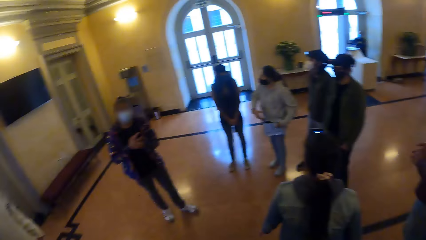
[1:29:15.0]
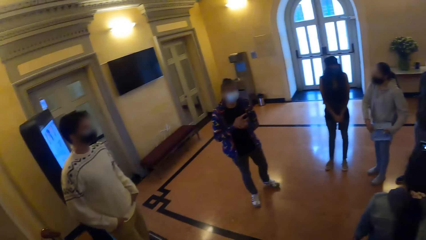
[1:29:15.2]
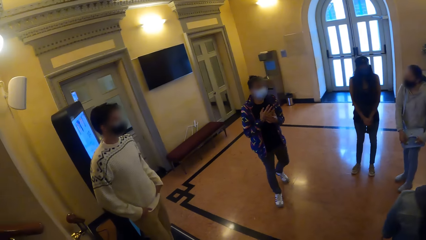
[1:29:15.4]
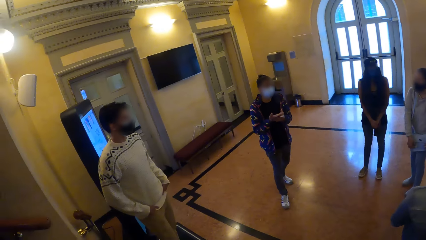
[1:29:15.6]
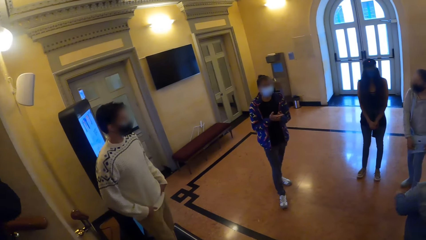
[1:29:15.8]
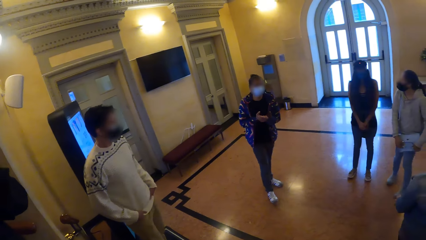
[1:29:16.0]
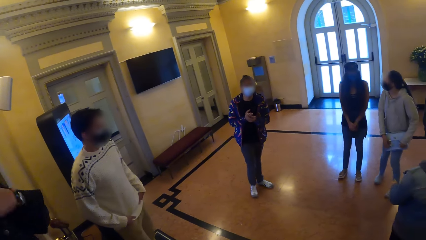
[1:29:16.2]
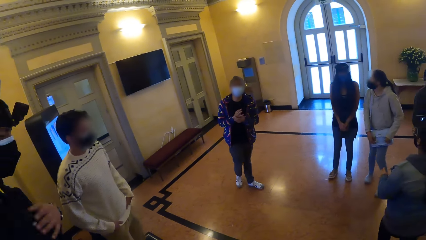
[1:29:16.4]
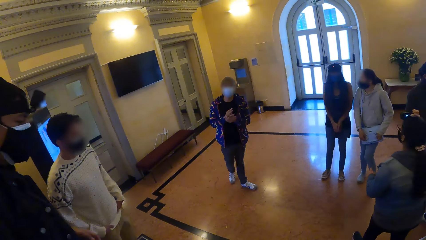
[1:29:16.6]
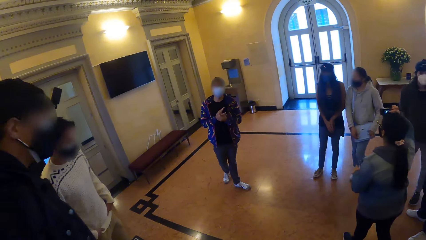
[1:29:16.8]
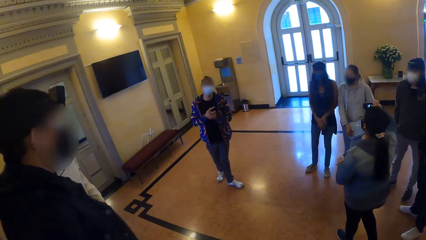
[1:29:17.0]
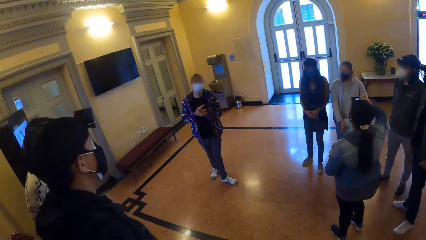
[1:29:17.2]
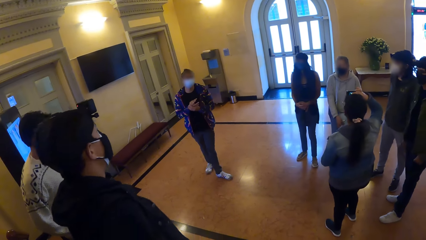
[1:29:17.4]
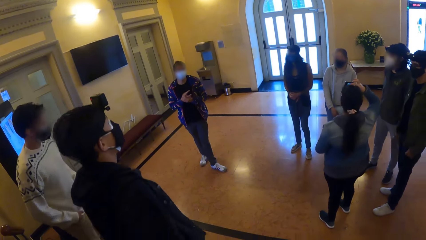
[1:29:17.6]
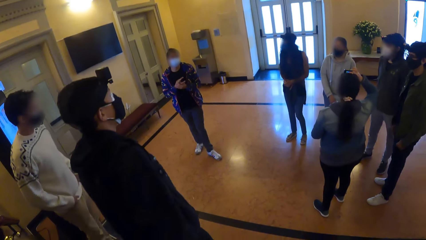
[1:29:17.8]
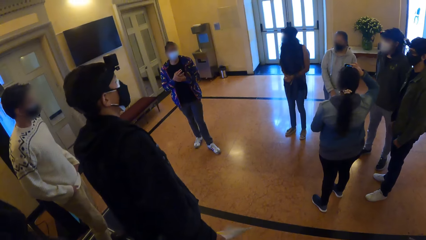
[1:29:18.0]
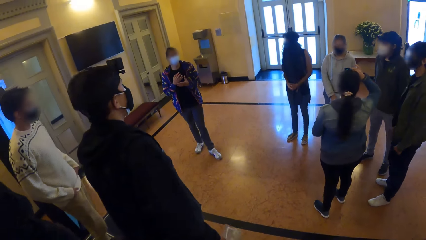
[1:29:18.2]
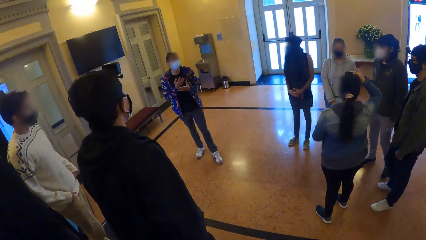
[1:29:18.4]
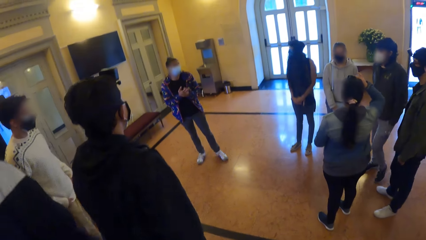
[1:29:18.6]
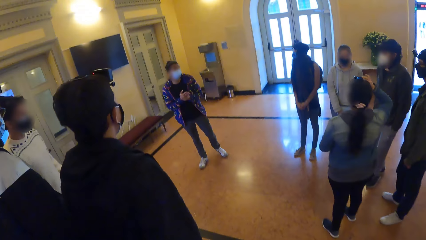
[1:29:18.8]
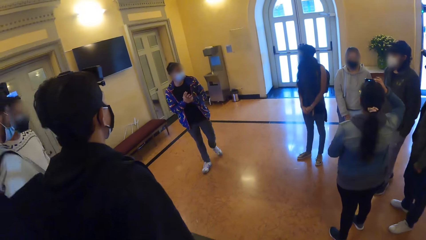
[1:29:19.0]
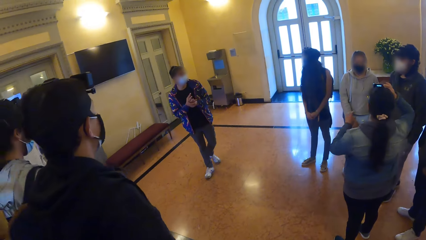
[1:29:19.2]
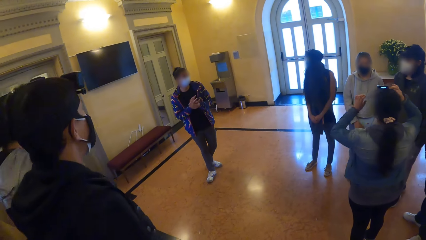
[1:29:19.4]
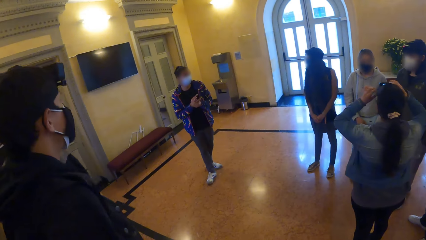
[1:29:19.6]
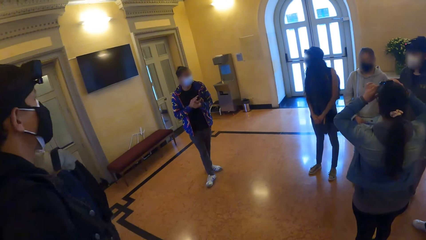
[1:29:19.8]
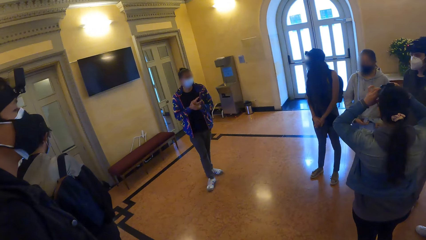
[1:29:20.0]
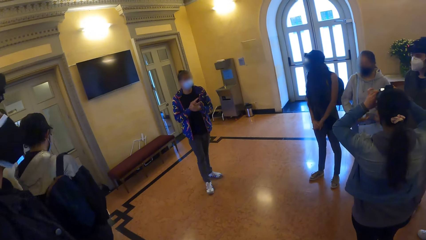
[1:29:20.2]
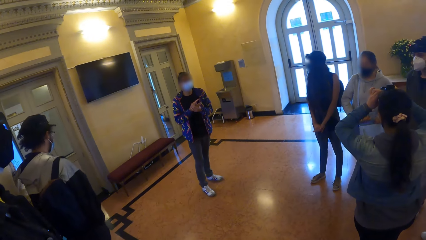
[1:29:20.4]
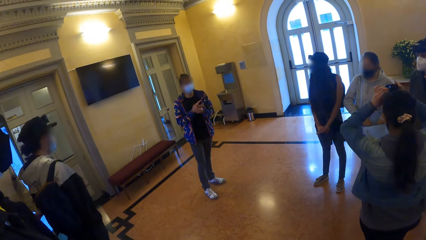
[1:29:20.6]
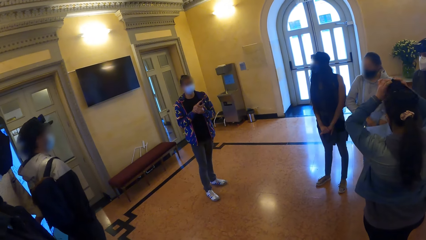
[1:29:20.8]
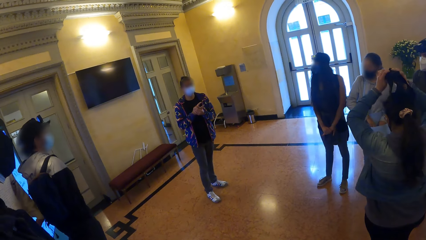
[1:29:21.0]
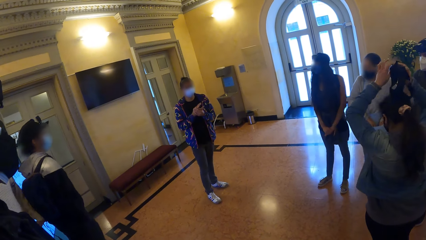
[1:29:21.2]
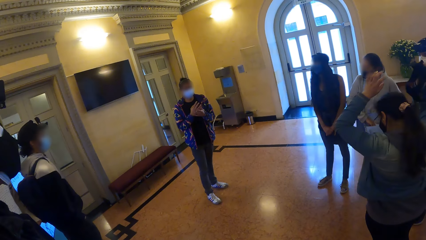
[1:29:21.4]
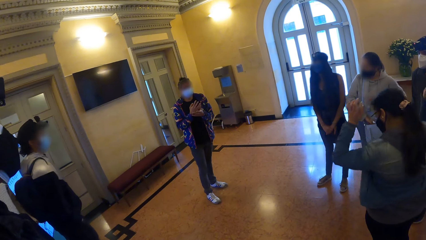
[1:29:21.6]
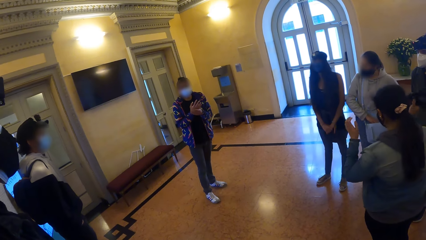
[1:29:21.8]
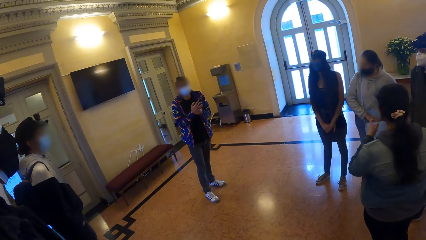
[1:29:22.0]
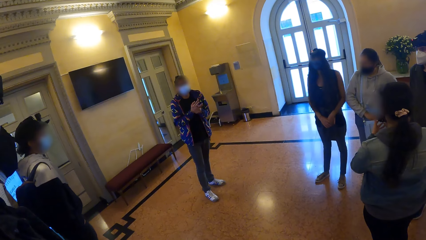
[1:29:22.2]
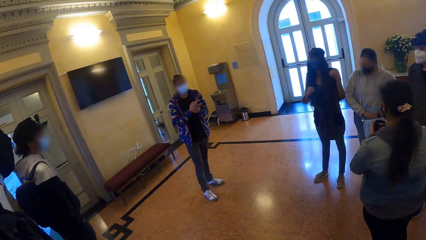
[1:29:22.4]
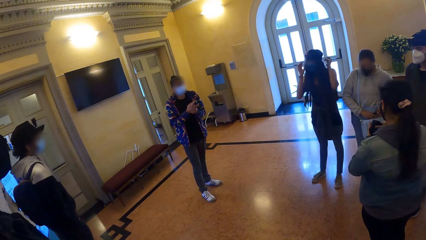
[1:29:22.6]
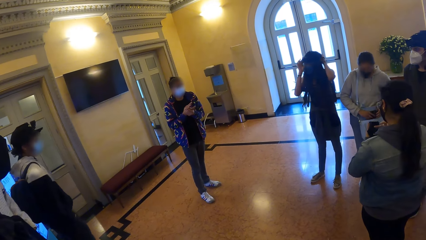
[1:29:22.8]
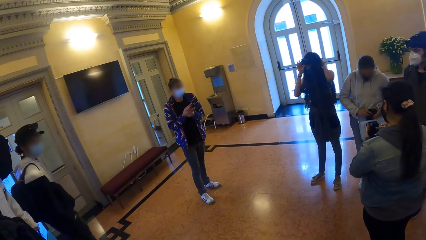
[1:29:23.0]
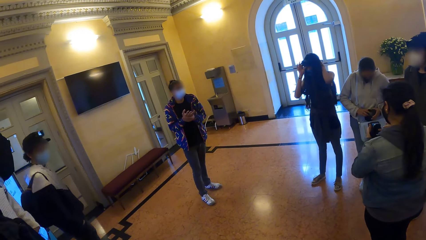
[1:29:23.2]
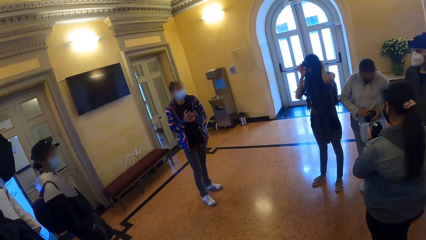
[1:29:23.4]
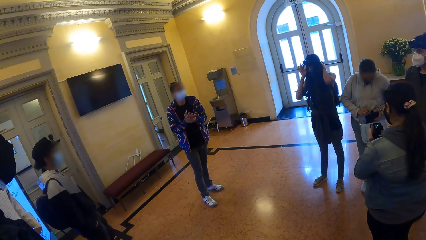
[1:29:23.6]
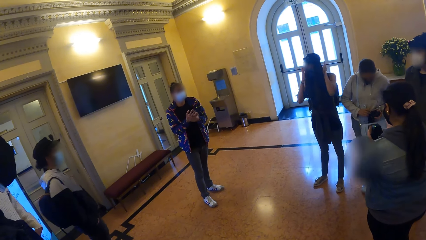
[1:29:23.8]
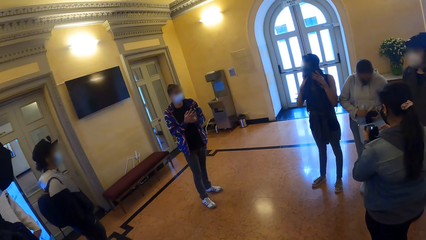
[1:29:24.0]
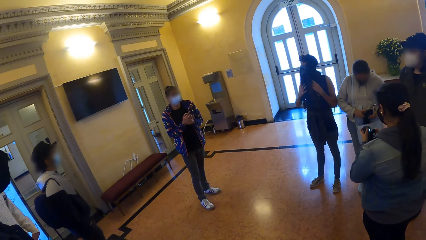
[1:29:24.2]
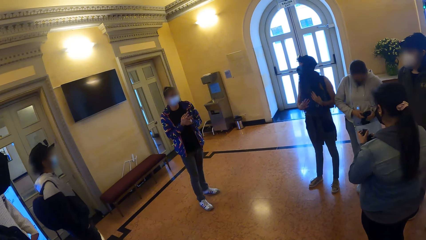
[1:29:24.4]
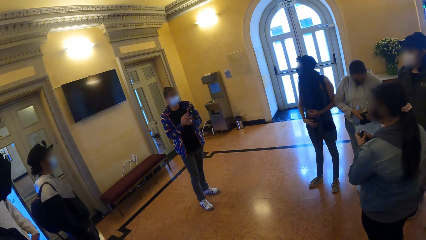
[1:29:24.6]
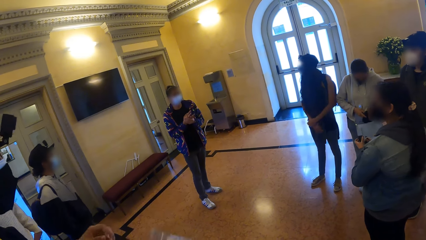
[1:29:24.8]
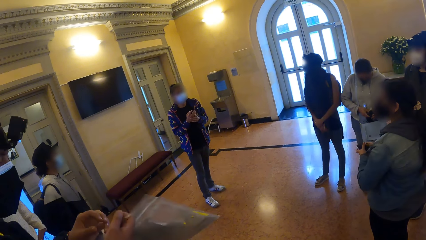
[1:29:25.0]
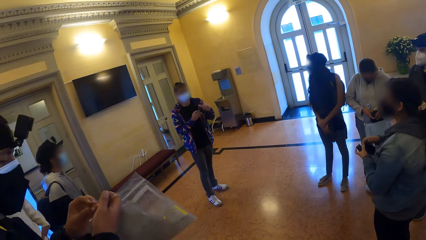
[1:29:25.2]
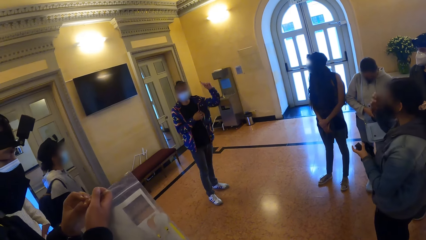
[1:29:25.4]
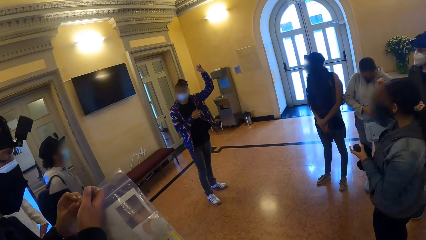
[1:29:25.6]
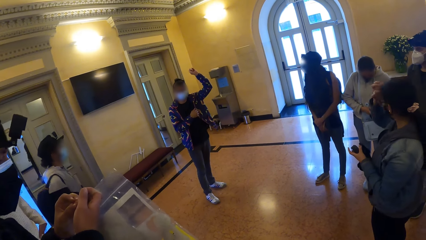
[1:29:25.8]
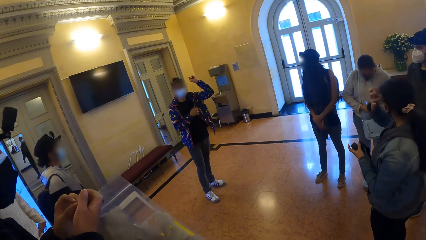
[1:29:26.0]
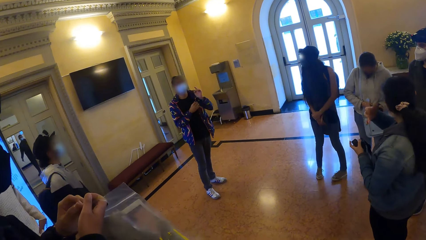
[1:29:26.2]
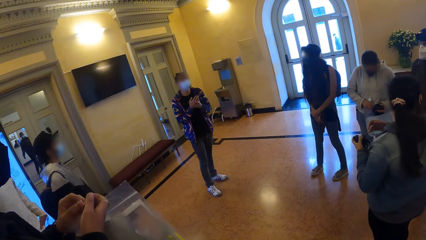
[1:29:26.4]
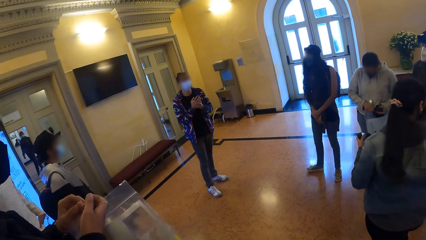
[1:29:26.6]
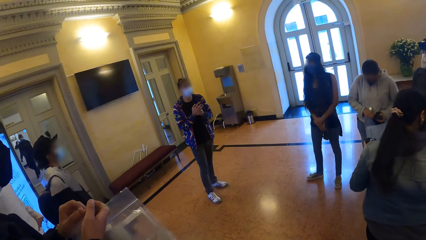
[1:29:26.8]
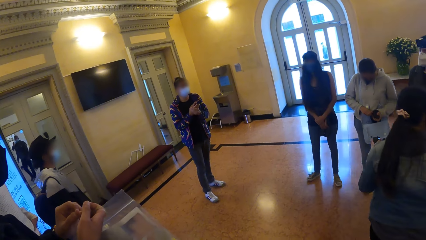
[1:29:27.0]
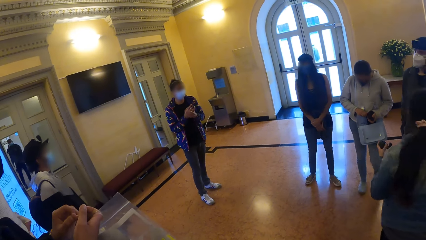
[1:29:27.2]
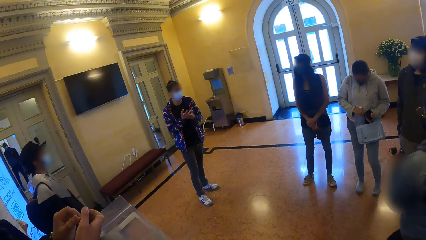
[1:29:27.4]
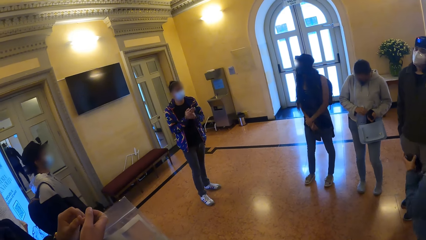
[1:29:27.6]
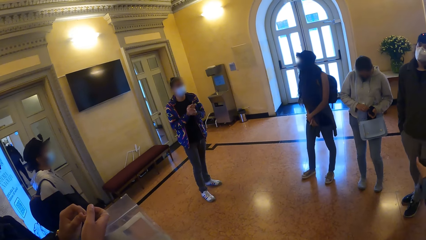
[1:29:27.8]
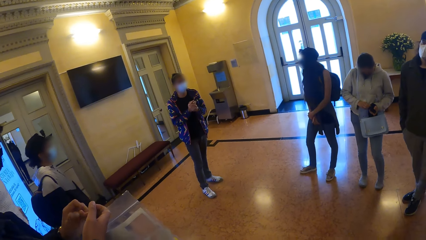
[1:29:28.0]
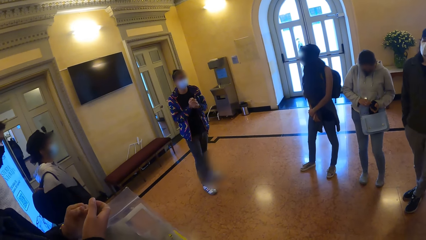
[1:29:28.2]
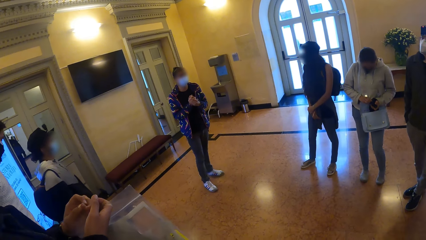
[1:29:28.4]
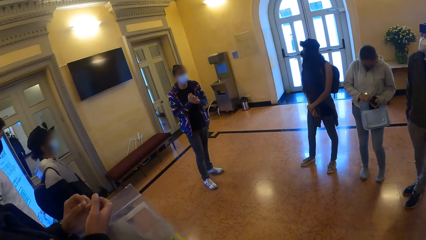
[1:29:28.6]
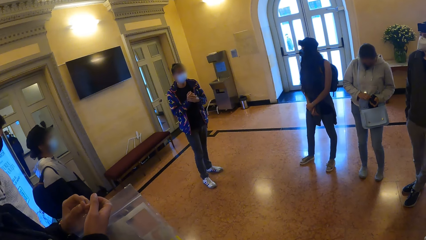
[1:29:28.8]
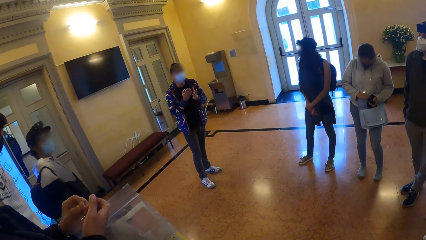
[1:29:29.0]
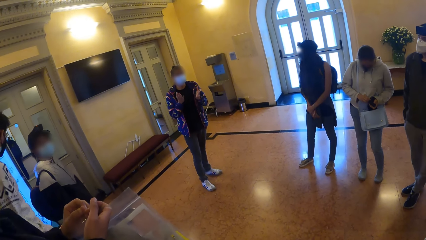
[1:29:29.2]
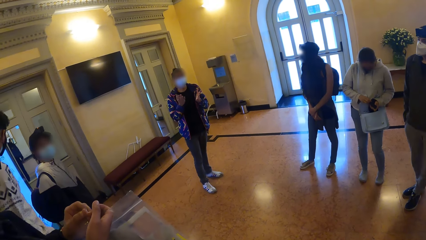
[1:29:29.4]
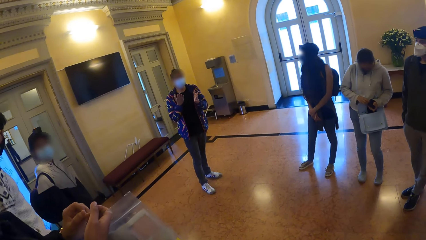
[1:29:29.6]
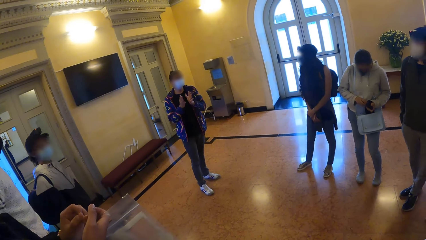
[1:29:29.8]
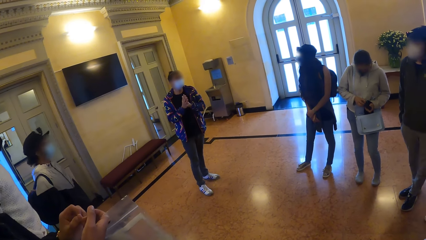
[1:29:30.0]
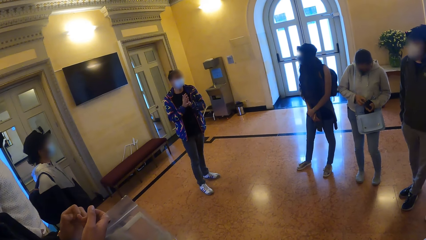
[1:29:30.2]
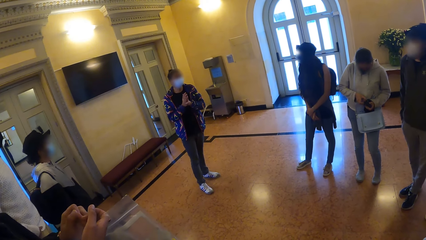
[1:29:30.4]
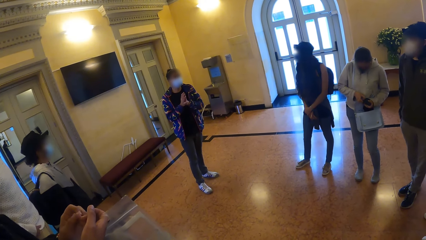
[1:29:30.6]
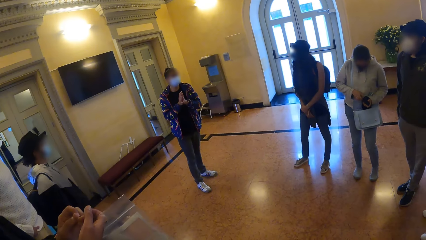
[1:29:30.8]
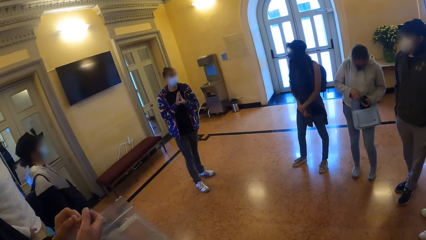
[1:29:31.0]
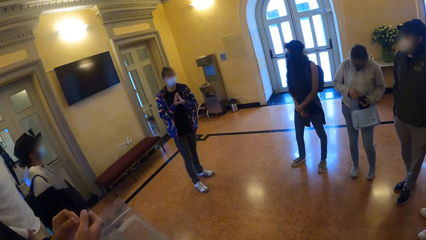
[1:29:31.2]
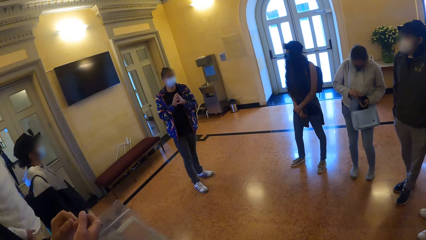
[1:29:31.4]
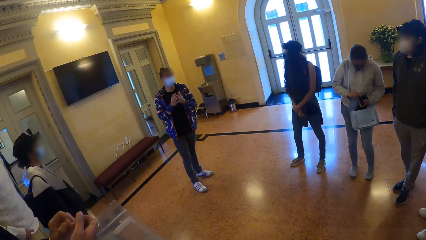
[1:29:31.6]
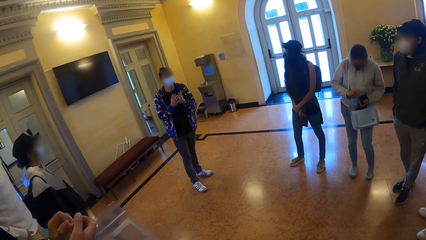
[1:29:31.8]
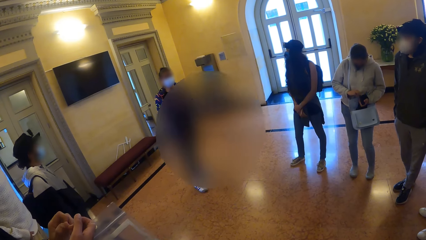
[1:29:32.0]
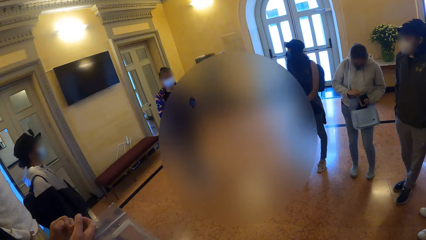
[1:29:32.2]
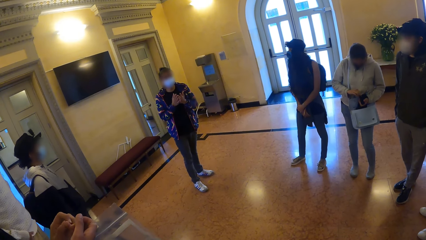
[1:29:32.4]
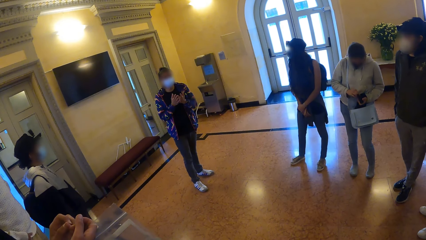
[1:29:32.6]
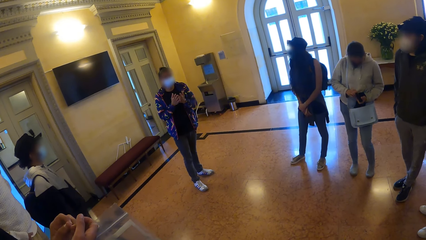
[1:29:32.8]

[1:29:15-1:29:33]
The camera wearer looks around. The woman converses with the group of people.
